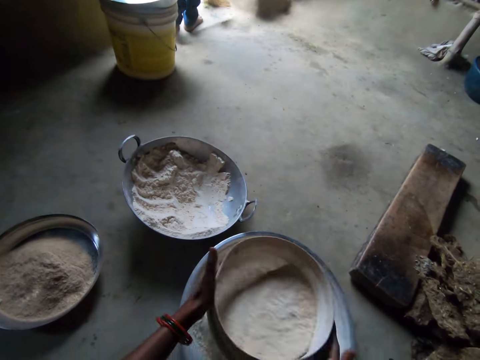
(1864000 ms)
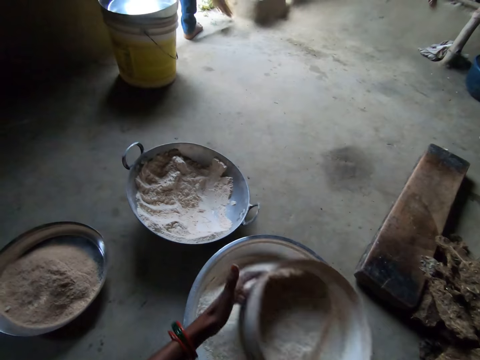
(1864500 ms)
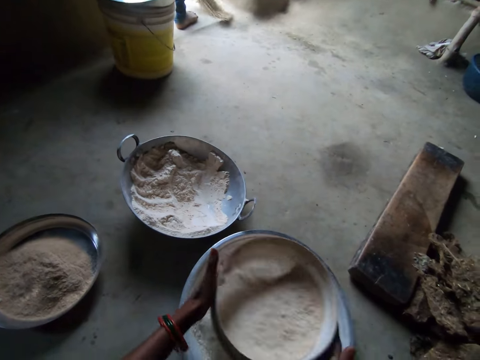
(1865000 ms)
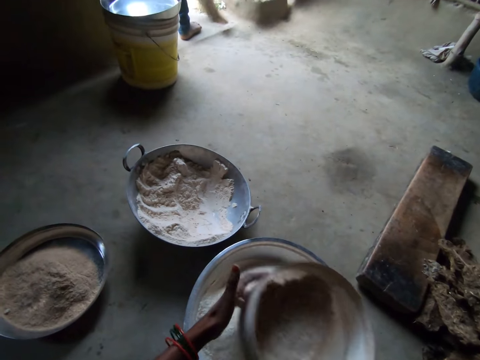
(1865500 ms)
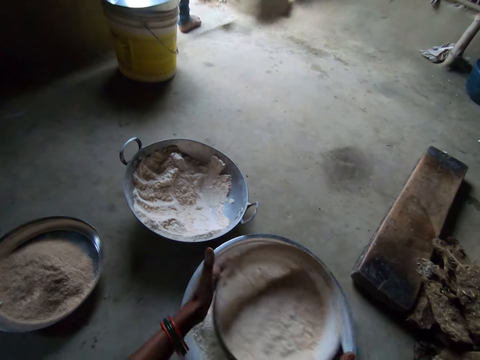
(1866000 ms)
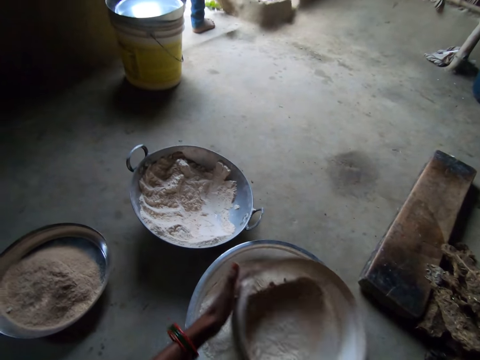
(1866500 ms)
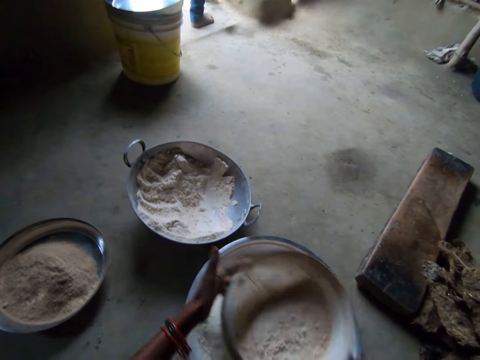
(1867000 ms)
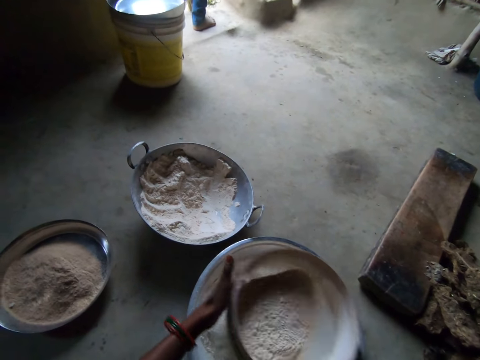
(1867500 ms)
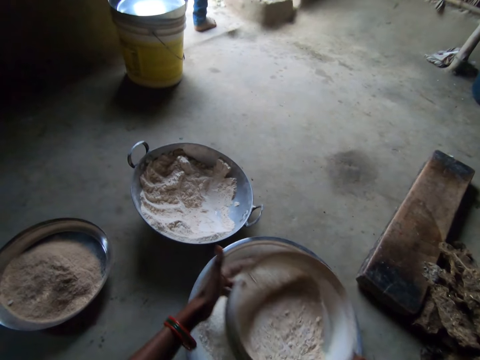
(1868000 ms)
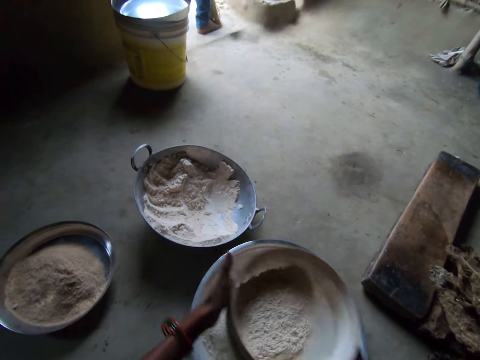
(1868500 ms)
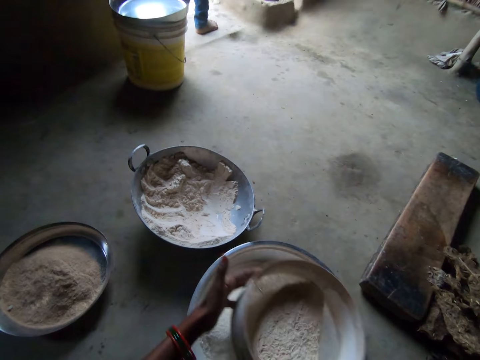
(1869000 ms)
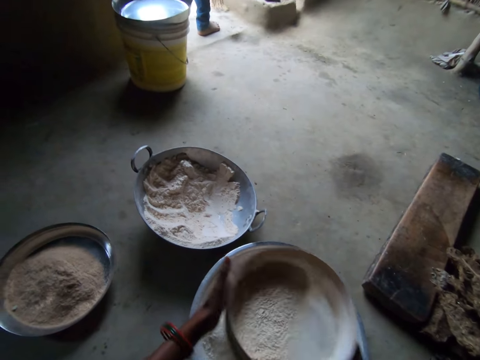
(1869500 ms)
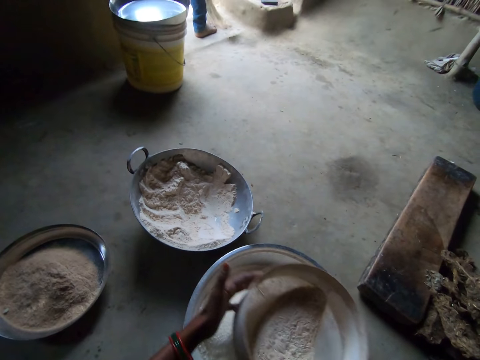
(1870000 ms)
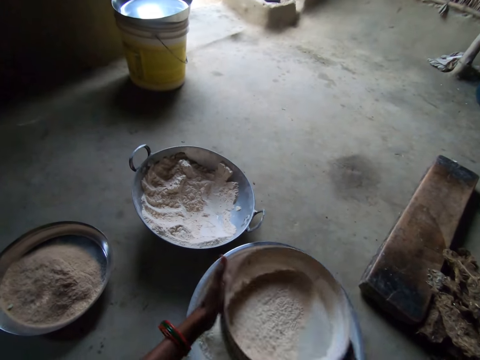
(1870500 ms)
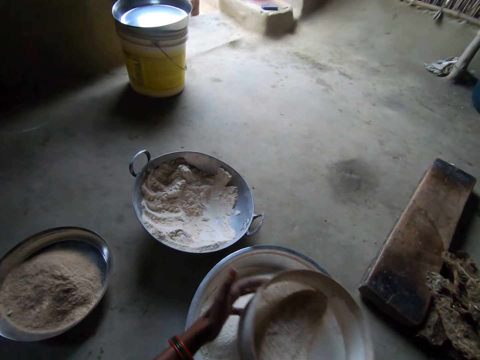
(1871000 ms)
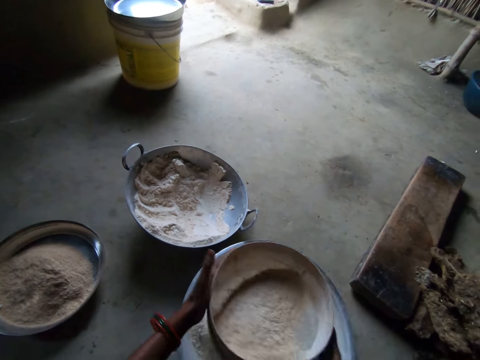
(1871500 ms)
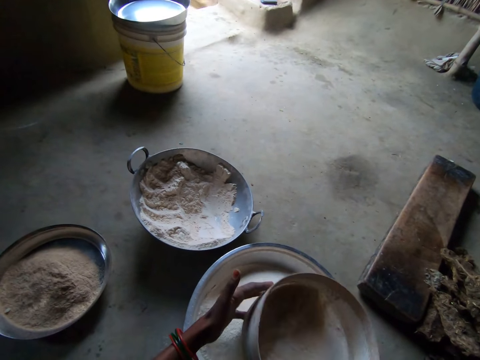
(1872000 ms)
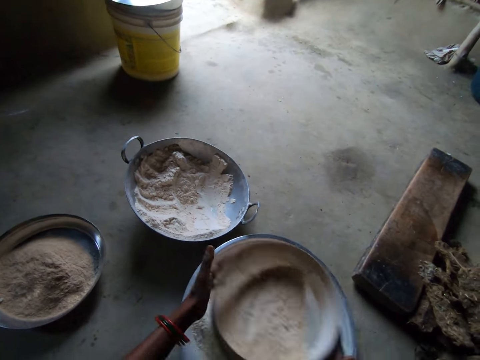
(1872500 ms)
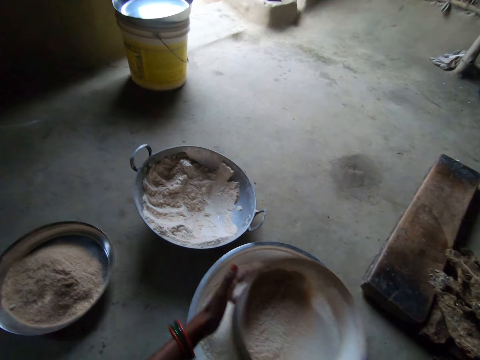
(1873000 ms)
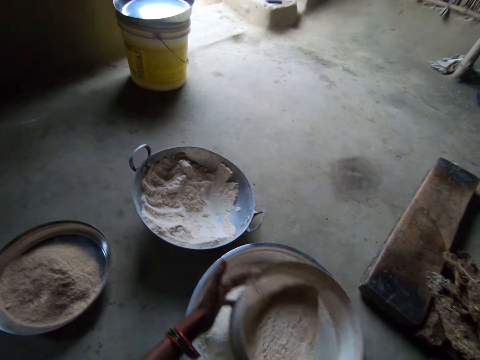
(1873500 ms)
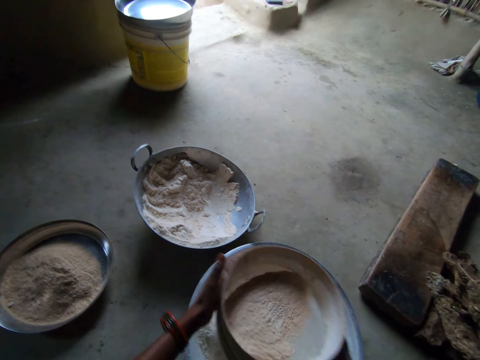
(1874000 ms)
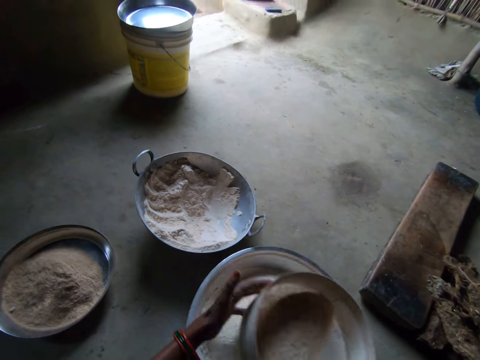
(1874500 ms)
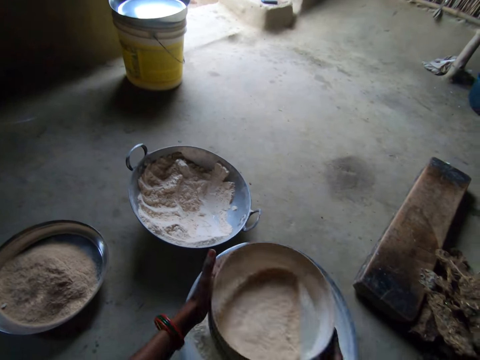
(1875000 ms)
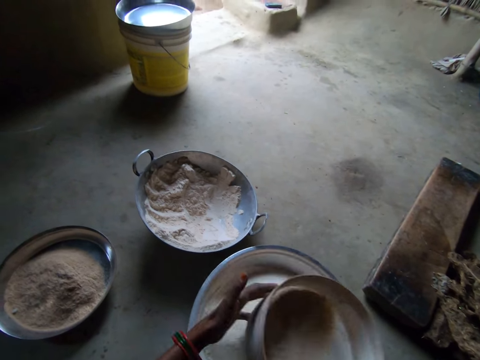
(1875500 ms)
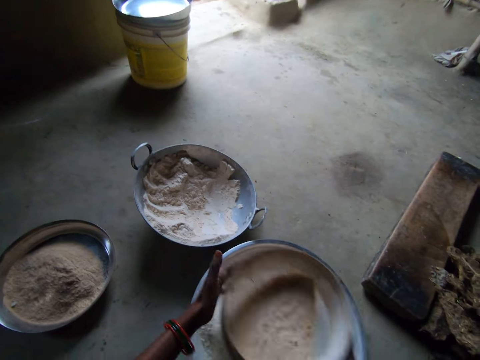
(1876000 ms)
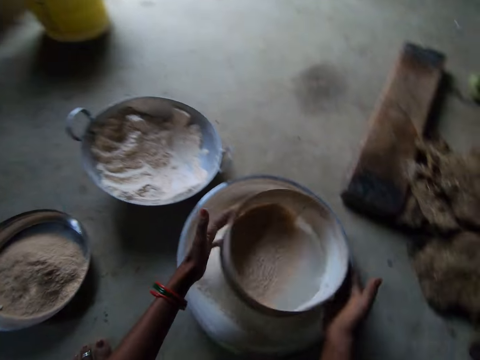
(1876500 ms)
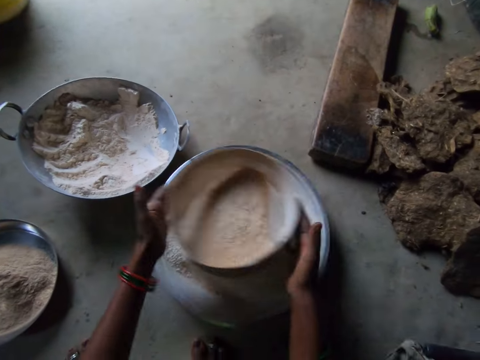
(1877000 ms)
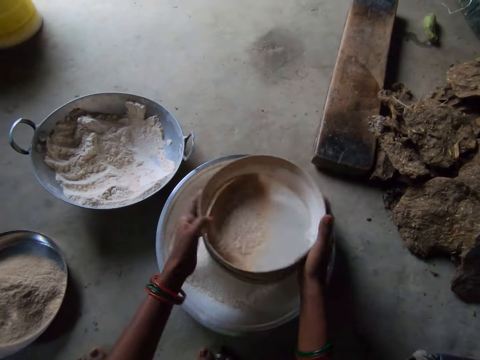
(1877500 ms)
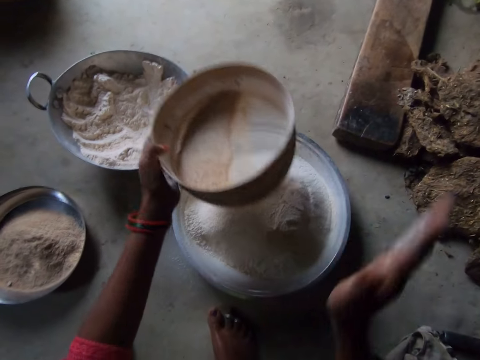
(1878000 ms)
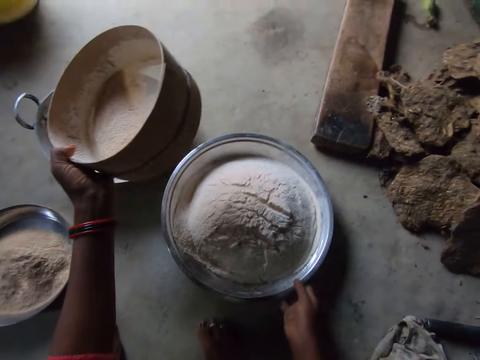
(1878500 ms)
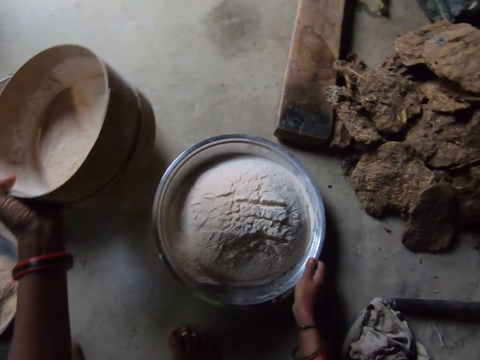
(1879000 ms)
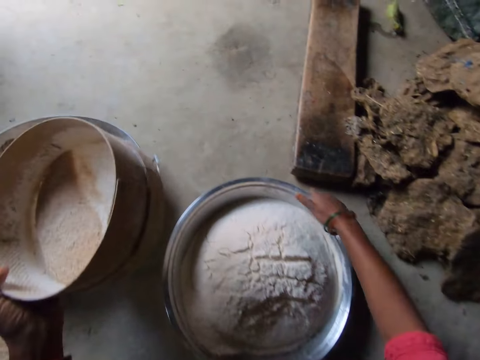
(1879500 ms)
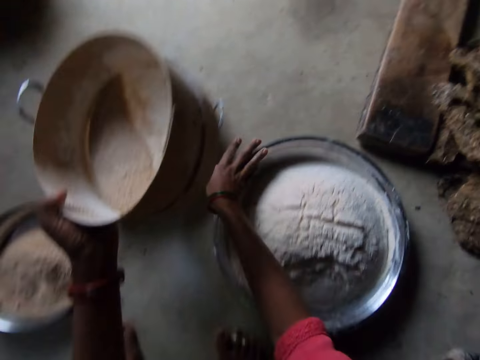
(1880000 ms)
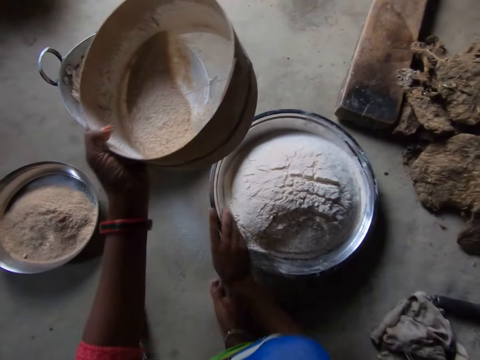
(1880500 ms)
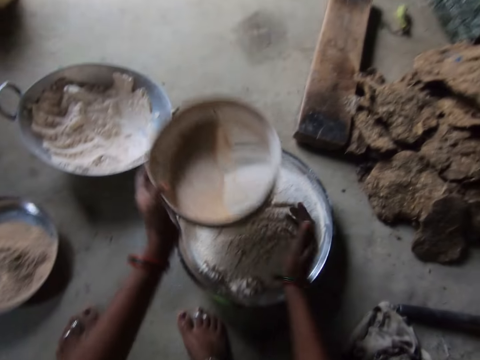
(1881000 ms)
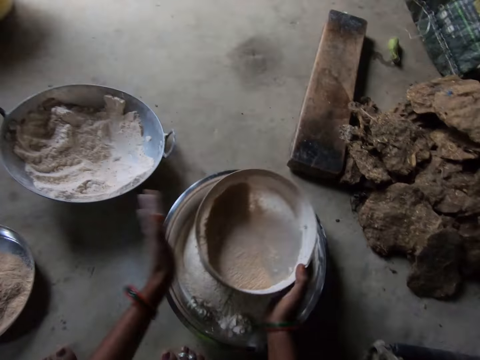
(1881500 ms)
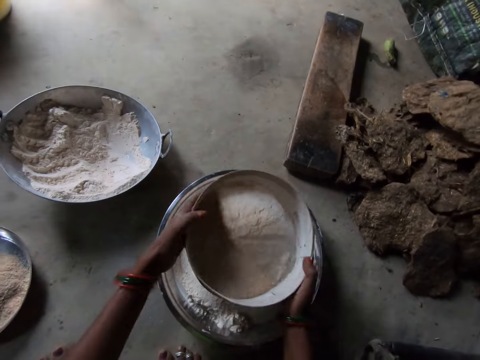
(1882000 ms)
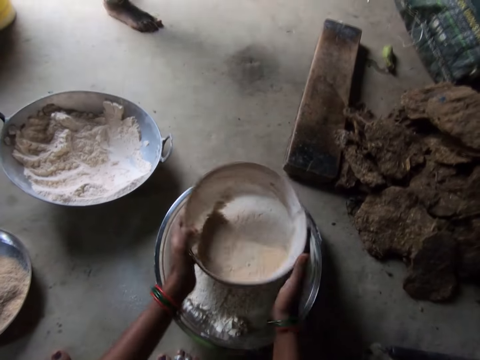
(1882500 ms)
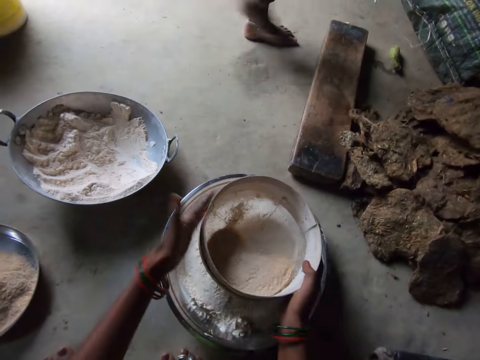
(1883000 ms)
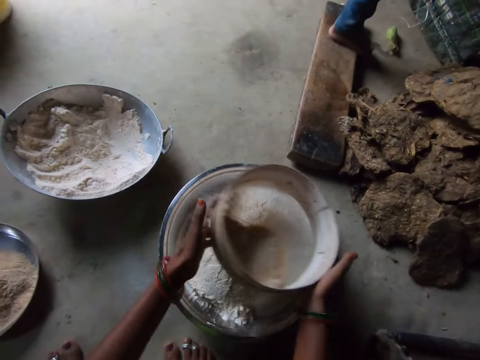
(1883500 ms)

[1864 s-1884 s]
A person moves outside. The camera wearer hits the sufuria. They move the sufuria or stainless bowl of flour. They clean the edge of the stainless bowl. They hit the sieve. The person walks inside. The camera wearer sieves the flour.

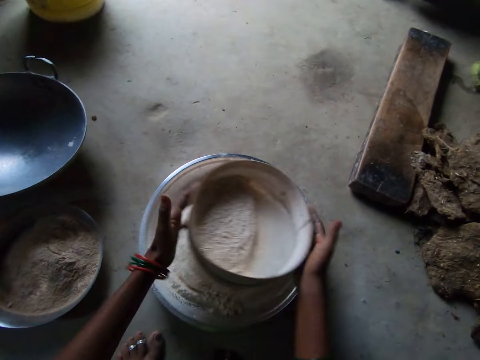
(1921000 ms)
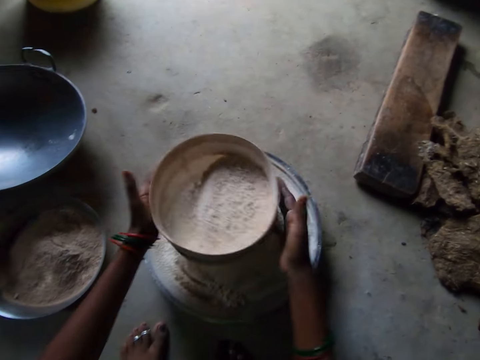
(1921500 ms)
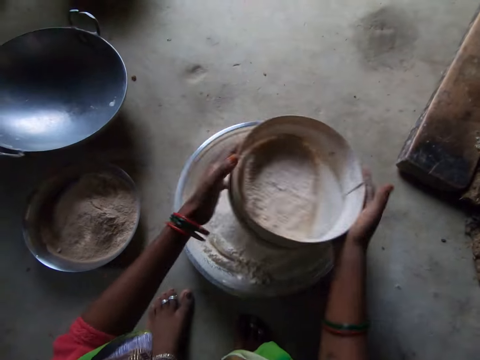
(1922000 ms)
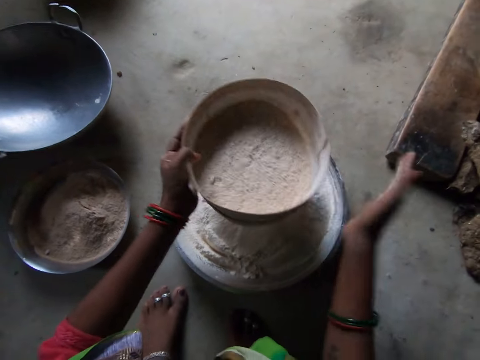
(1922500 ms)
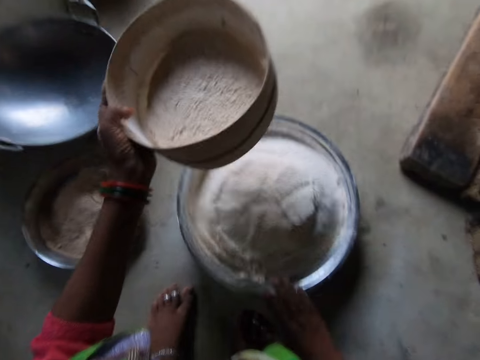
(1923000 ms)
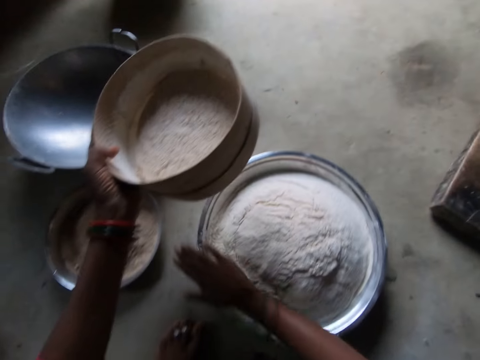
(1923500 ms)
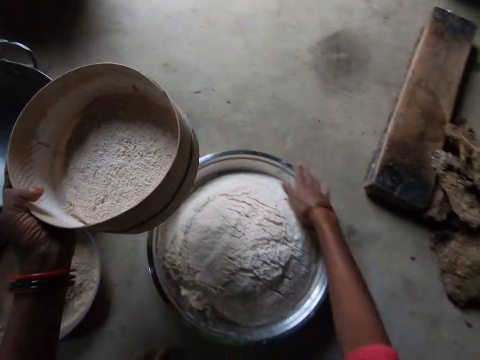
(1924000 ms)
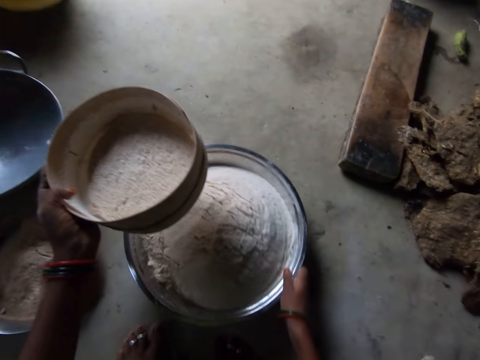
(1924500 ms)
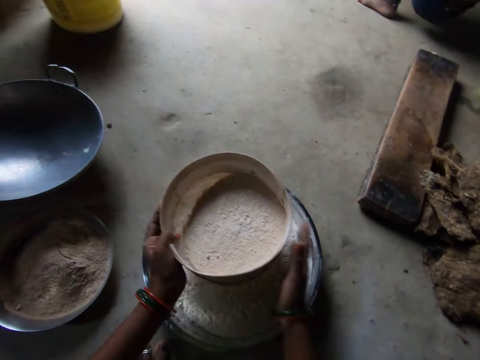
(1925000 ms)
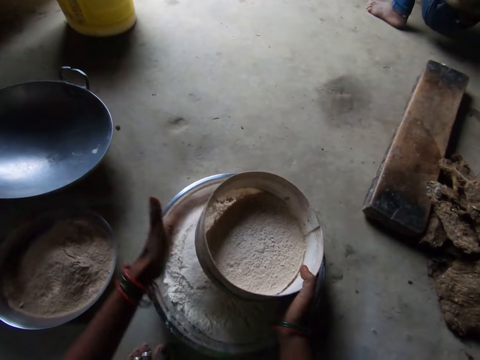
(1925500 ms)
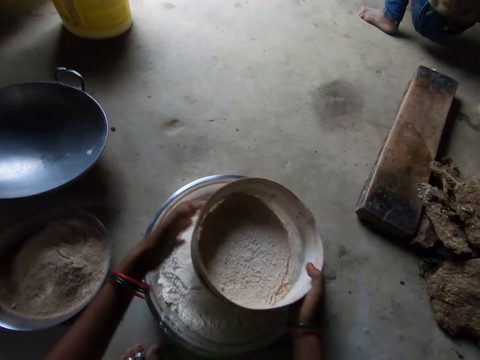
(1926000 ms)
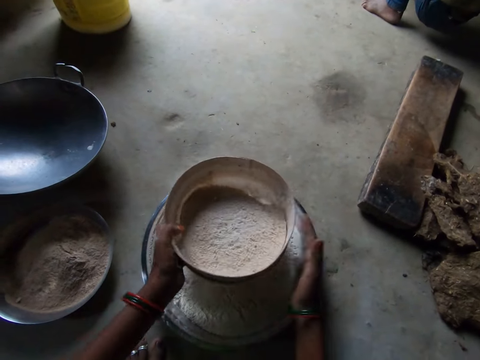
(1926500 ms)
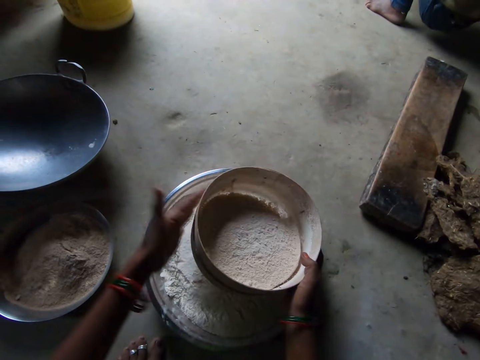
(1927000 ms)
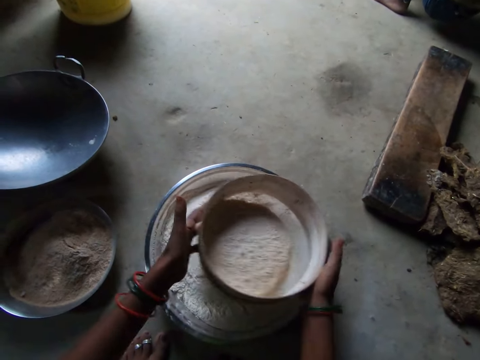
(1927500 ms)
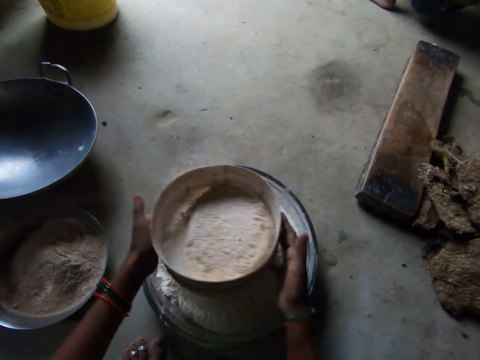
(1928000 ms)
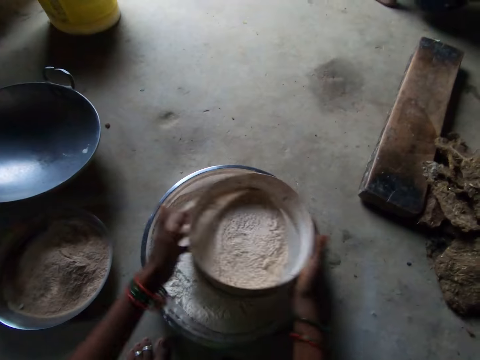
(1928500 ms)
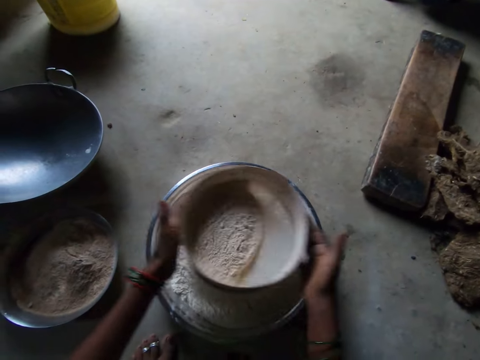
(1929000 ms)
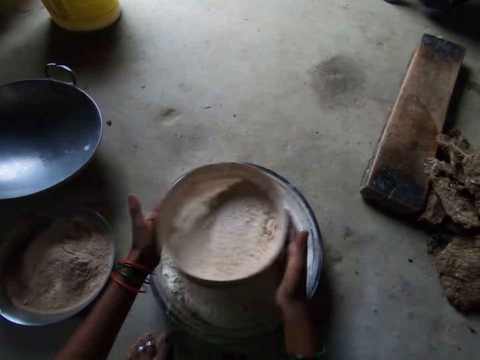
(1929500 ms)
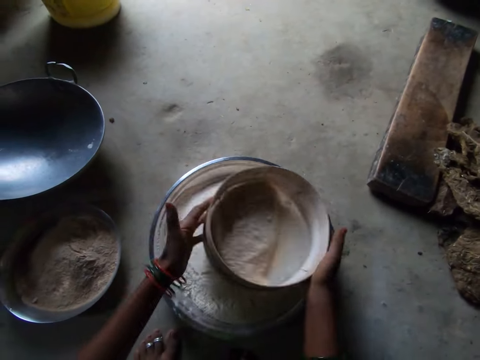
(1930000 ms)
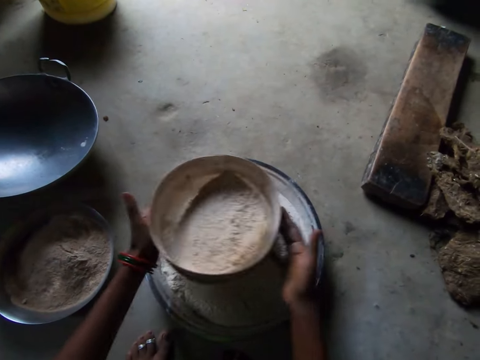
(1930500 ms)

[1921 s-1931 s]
The camera wearer lowers her right hand. She moves the sieve away from the bowl and hits the bowl with her hand. She moves her hand along the surface of the bowl. She cleans the edge of the stainless bowl. She moves the bowl towards her. She moves her hand towards the sieve. She holds the sieve with both her hands. She hits the edges of the sieve with her hands. She sieves the flour with the sieve.
